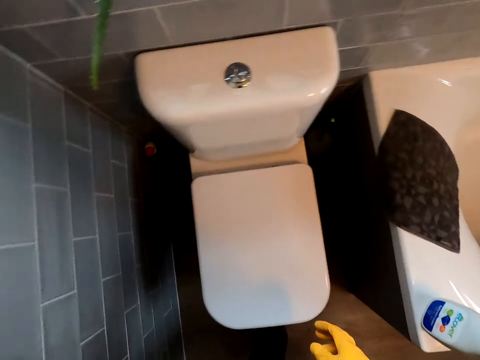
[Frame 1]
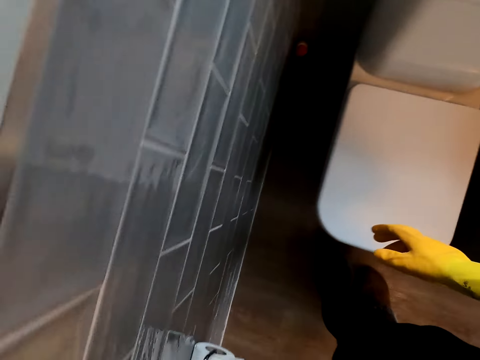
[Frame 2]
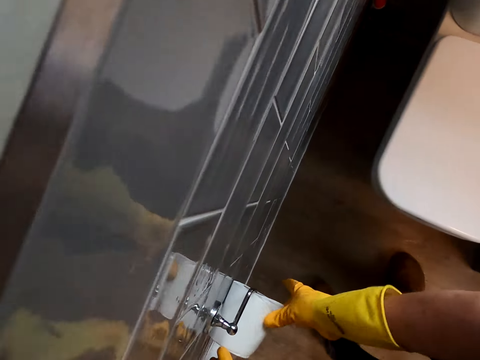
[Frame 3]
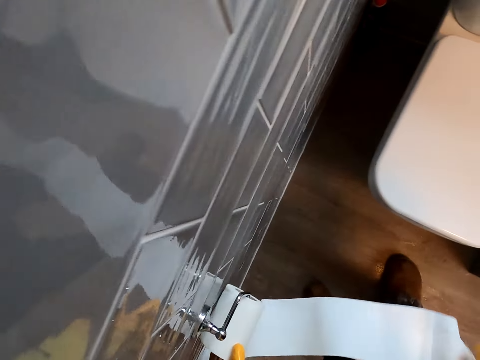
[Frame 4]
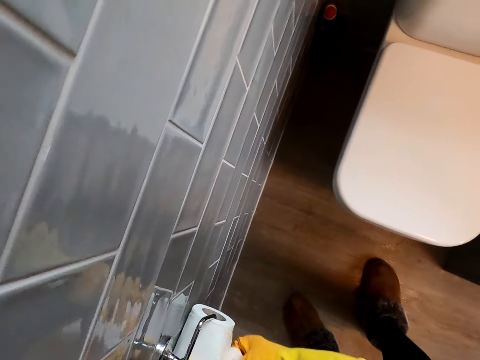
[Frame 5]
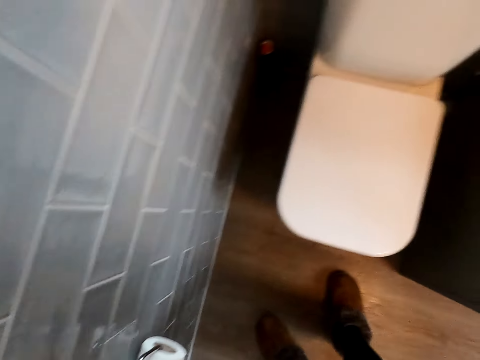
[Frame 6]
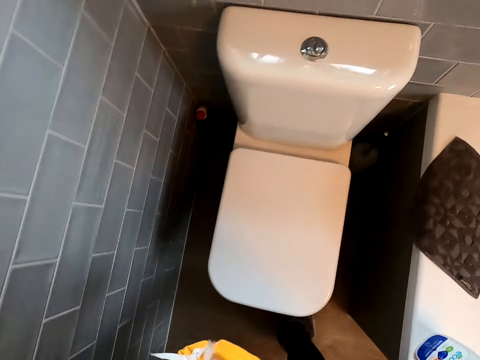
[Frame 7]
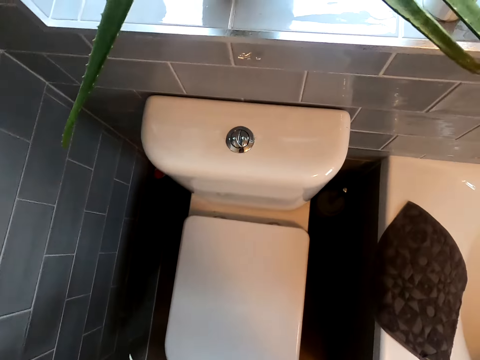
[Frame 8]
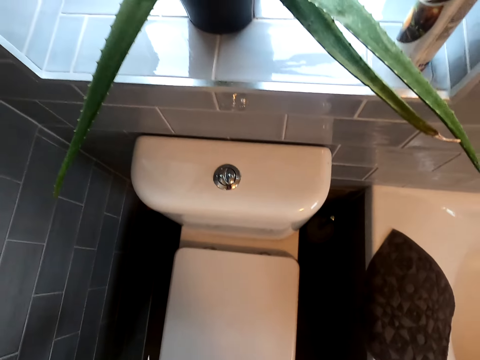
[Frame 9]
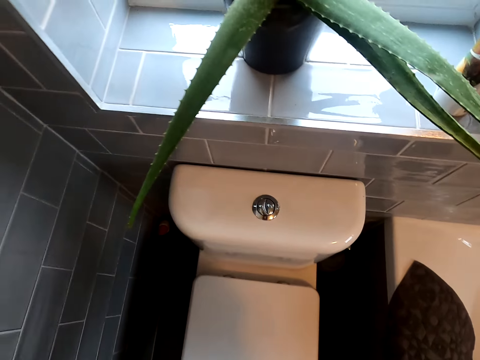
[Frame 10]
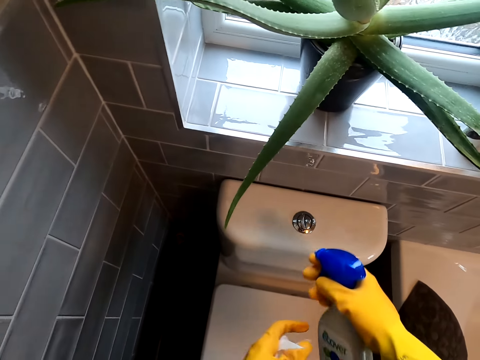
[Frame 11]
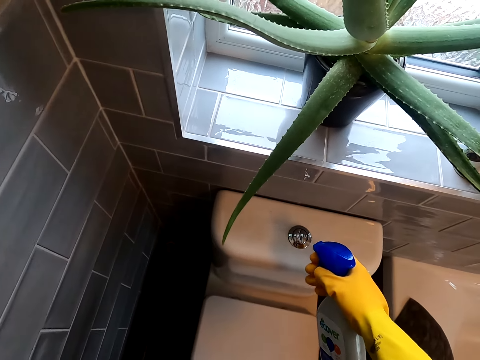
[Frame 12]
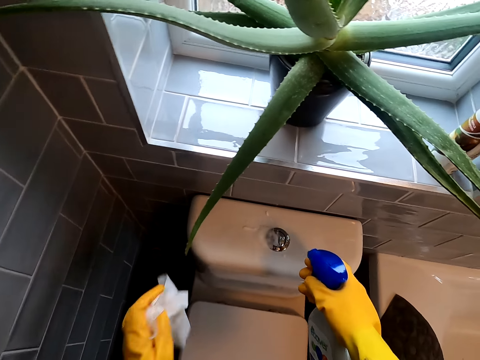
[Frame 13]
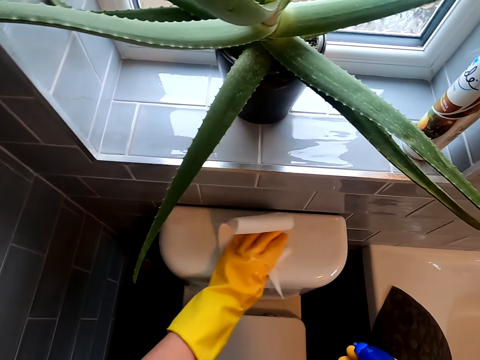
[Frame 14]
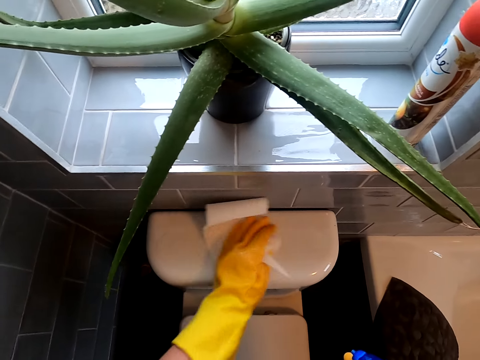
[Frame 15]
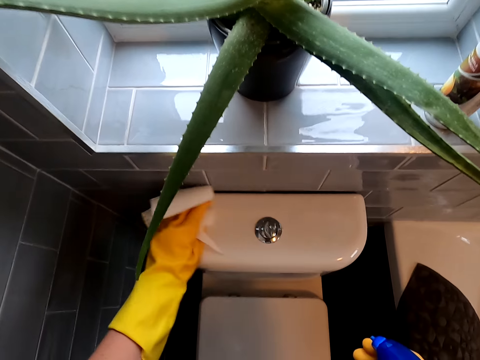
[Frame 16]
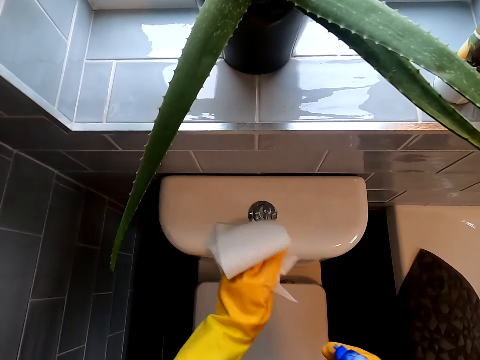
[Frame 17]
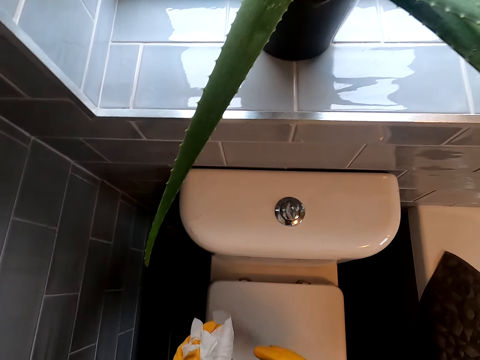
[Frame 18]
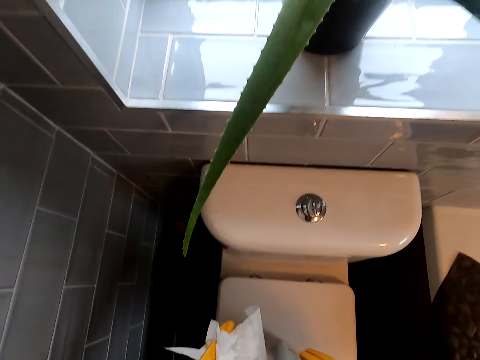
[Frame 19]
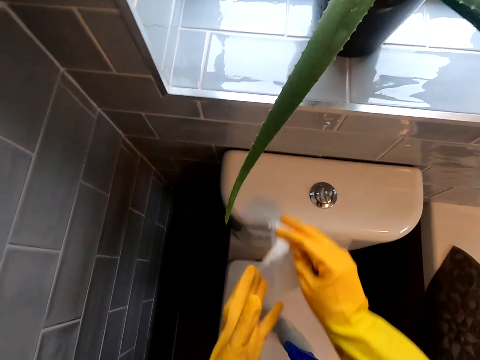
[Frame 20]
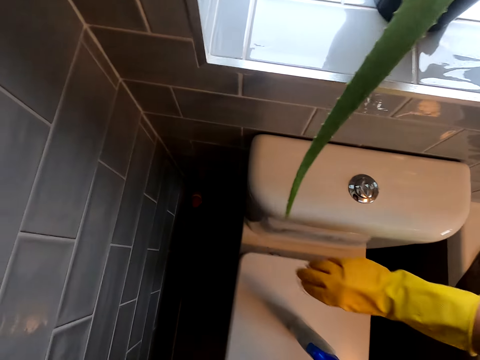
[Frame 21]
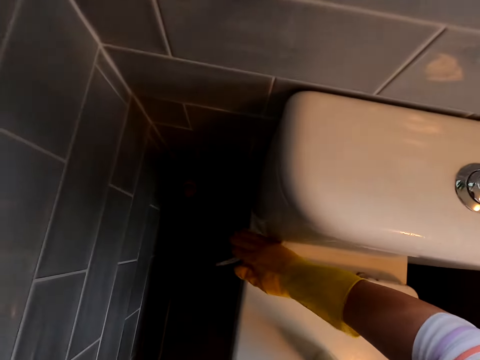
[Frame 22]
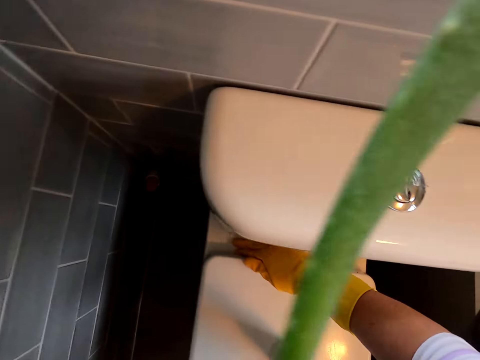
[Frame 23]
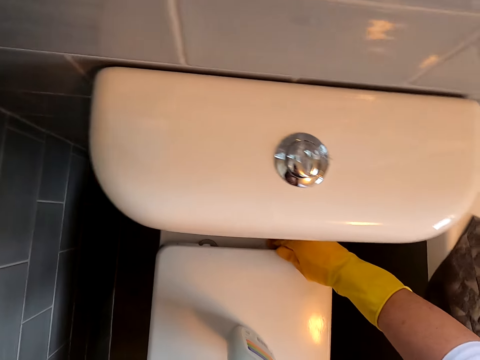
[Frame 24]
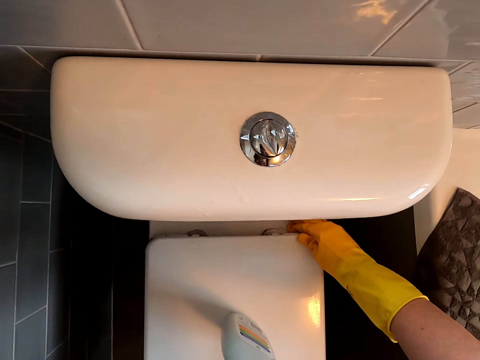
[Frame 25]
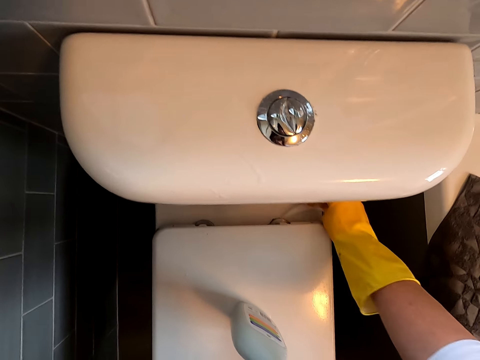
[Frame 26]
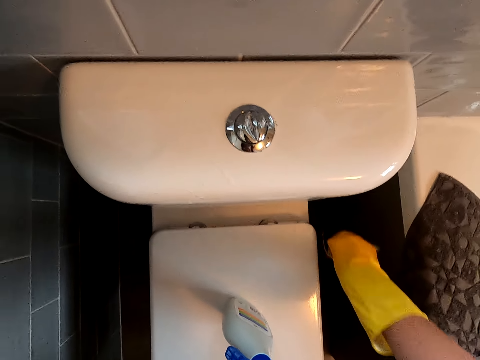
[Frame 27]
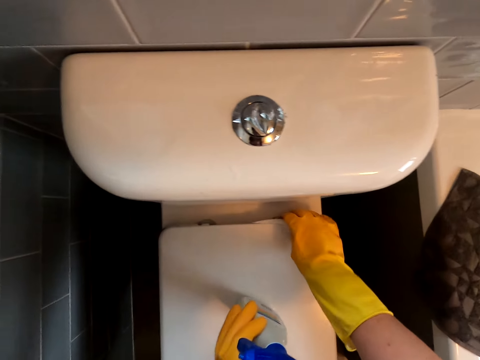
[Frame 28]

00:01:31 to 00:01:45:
The camera wearer pulls the tissue paper and cuts the tissue. They spray on the cistern and wipe the cistern. They put down the spray bottle. They wipe the toilet.

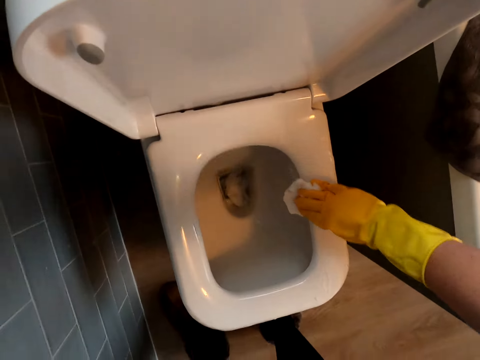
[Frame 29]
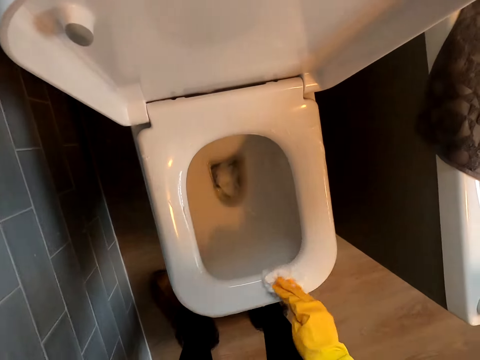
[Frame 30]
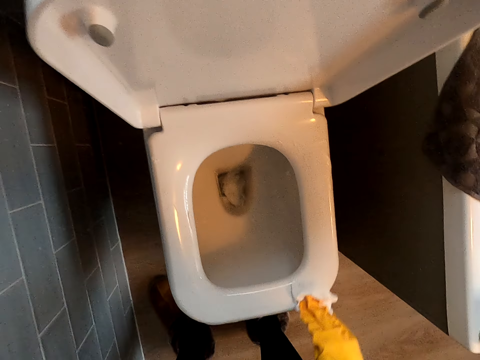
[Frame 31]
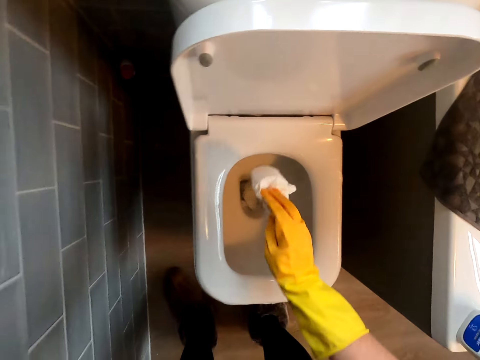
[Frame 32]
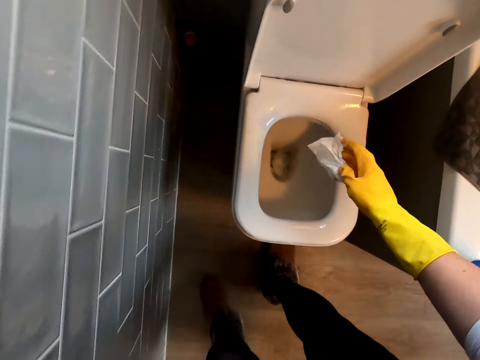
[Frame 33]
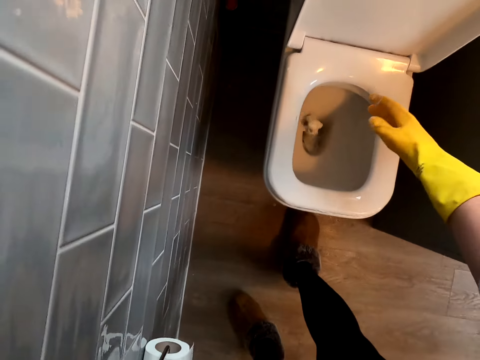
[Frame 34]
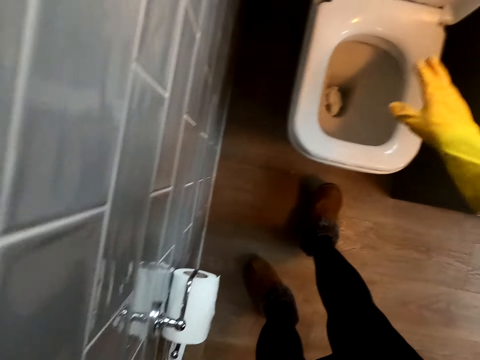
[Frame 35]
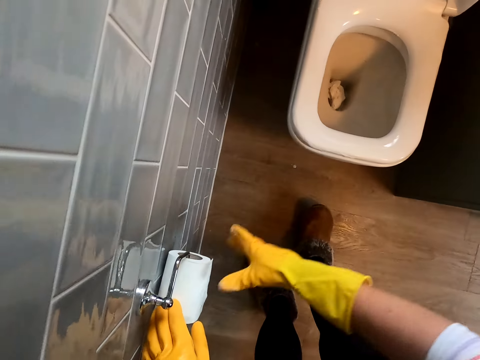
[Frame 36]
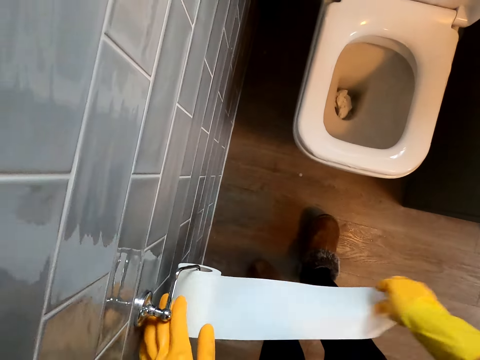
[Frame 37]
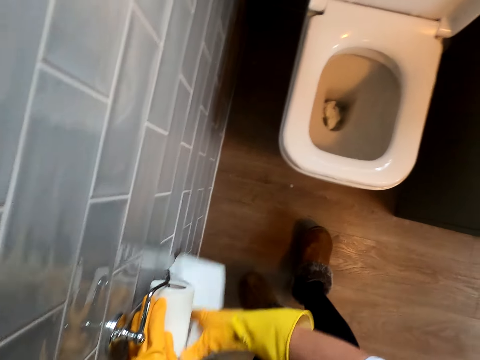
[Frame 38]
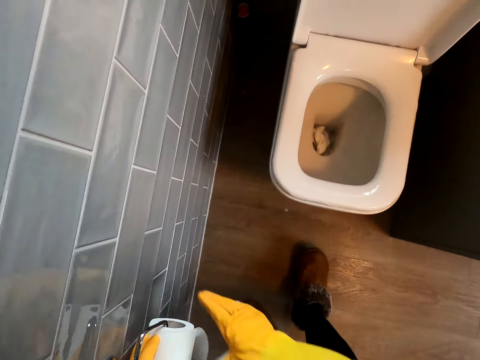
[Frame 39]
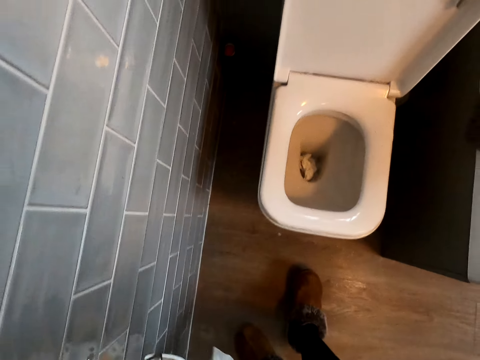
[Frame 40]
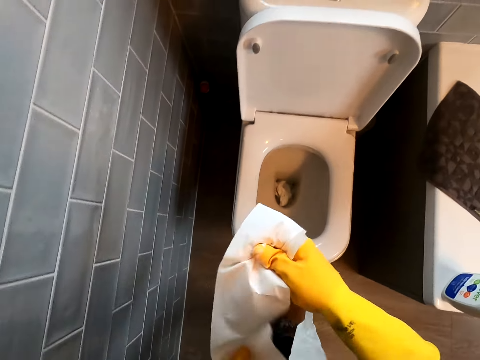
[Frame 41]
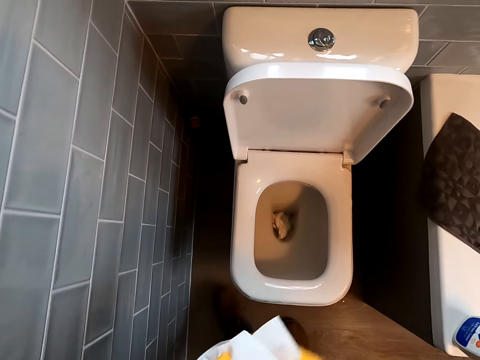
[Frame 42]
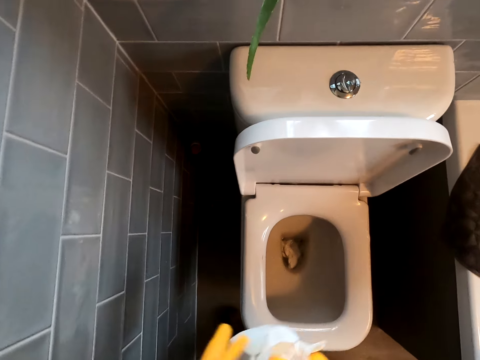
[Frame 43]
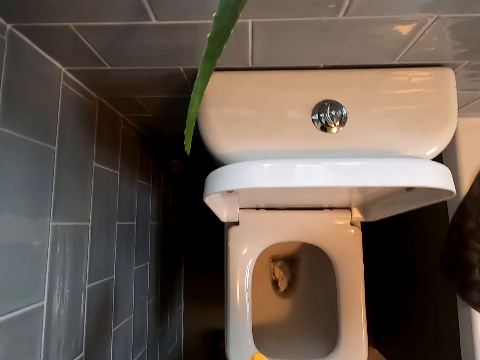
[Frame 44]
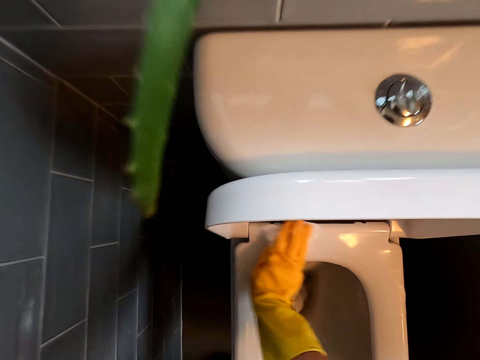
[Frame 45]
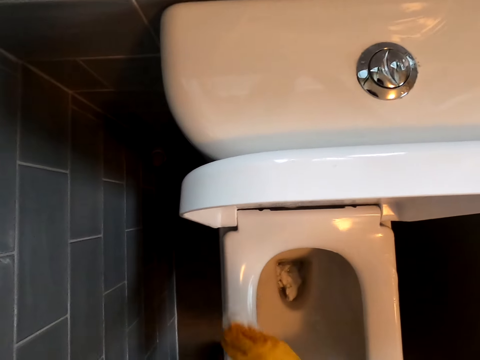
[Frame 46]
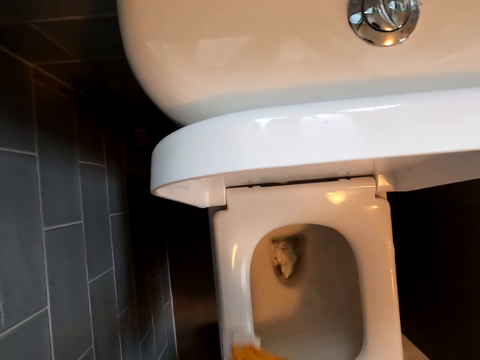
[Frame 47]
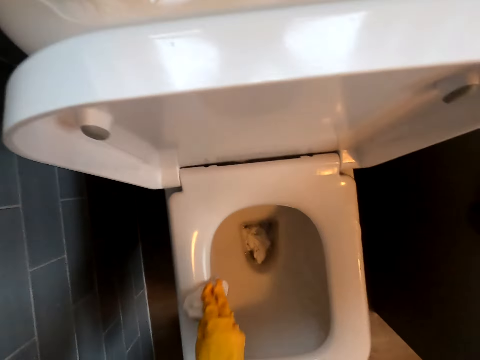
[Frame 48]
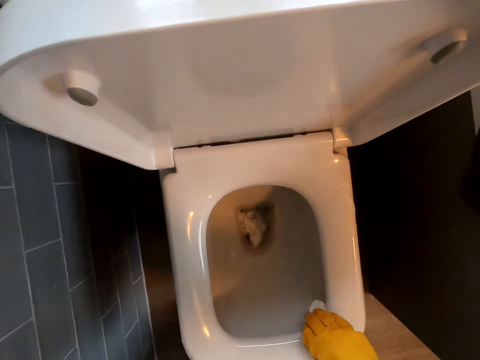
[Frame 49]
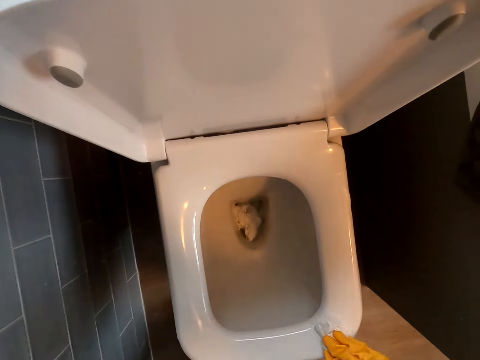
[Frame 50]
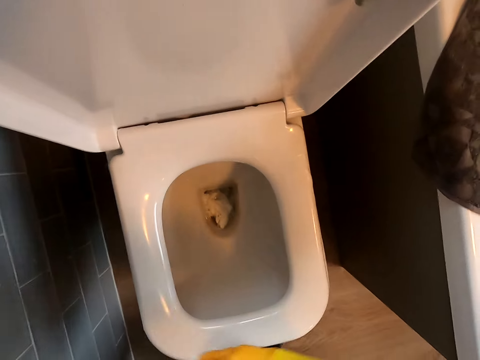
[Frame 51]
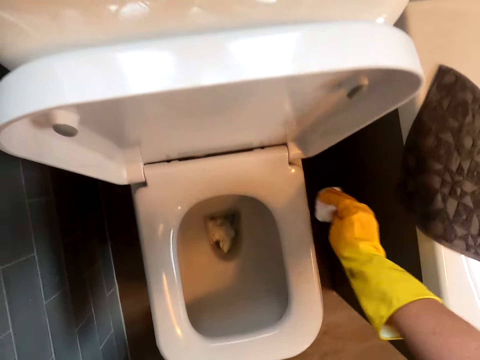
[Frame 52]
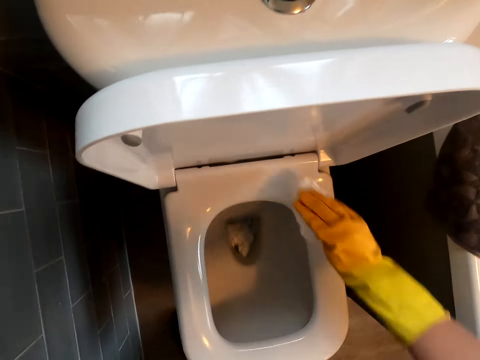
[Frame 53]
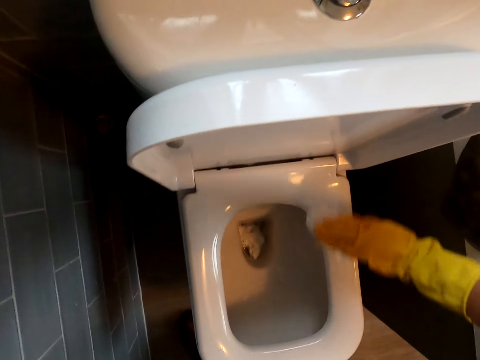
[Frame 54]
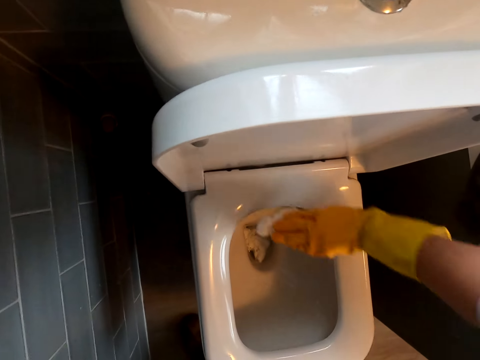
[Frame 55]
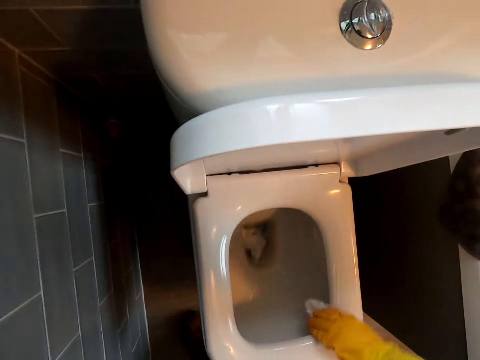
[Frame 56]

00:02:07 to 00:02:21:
The camera wearer throws the tissue in the toilet bowl. They pull the tissue and cut the tissue. They fold the tissue. They wipe the toilet bowl with the tissue.
